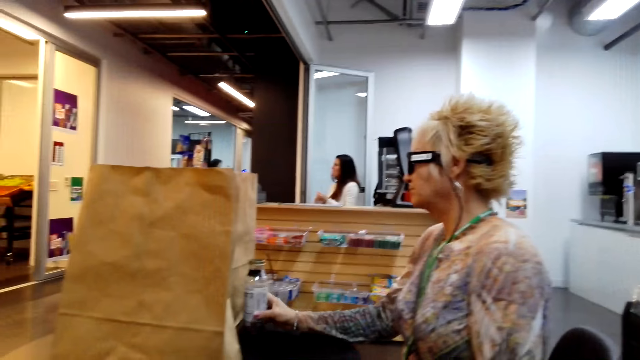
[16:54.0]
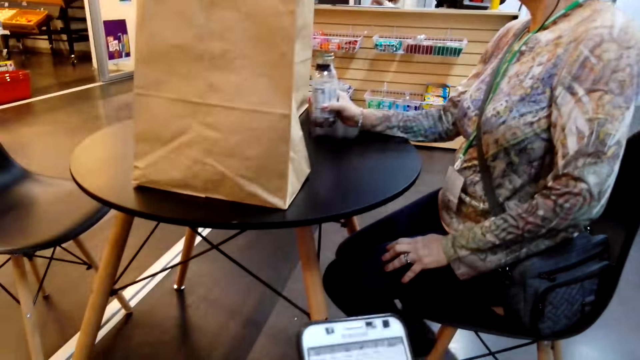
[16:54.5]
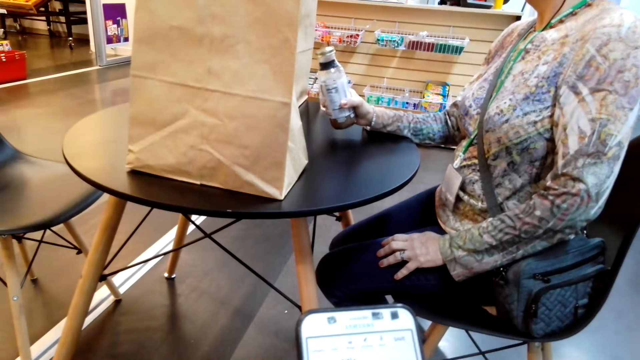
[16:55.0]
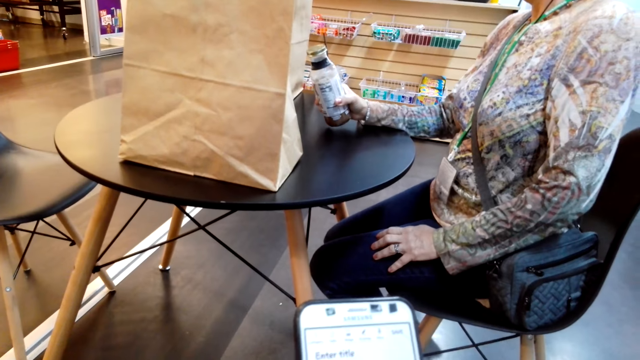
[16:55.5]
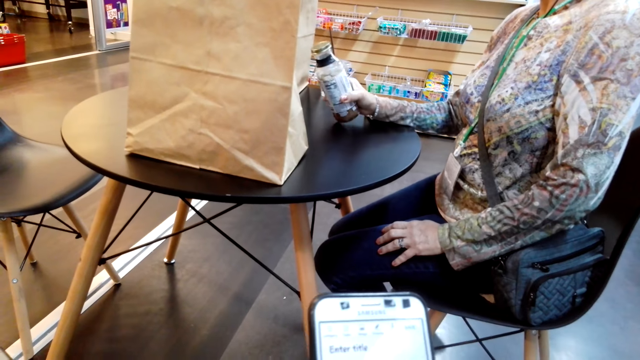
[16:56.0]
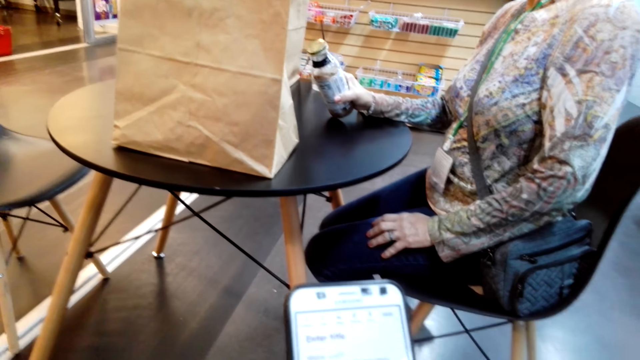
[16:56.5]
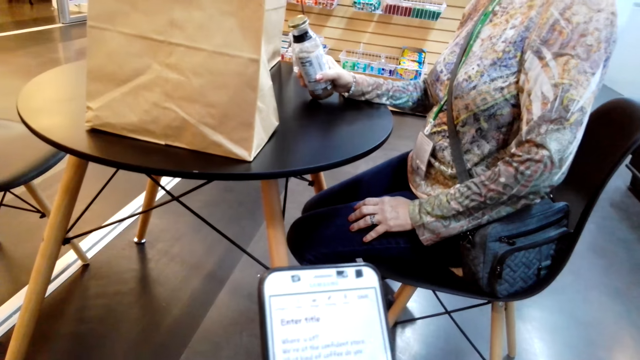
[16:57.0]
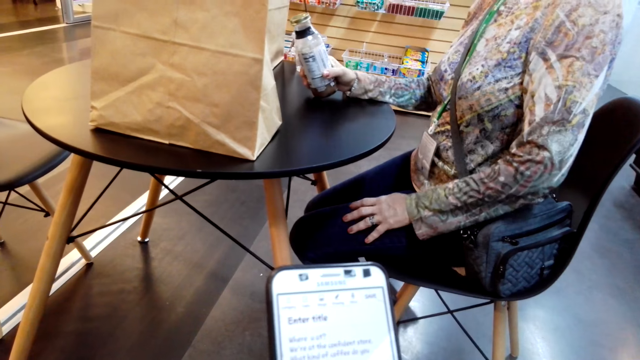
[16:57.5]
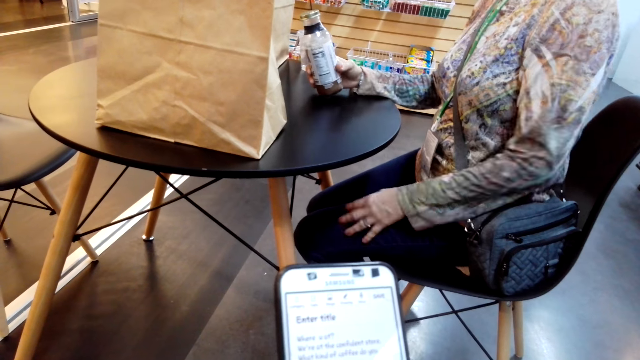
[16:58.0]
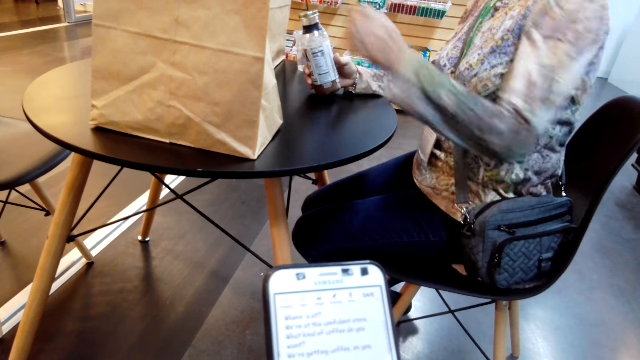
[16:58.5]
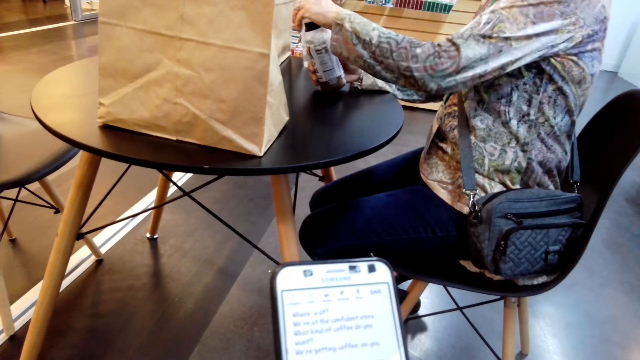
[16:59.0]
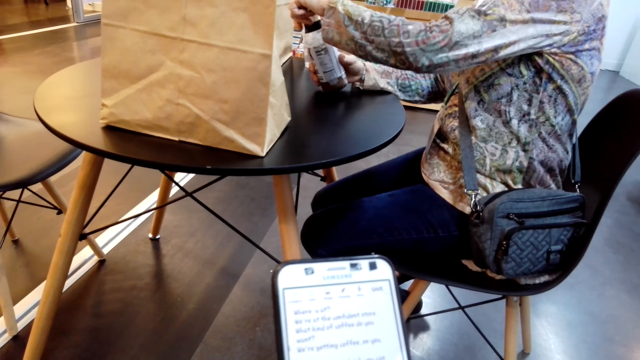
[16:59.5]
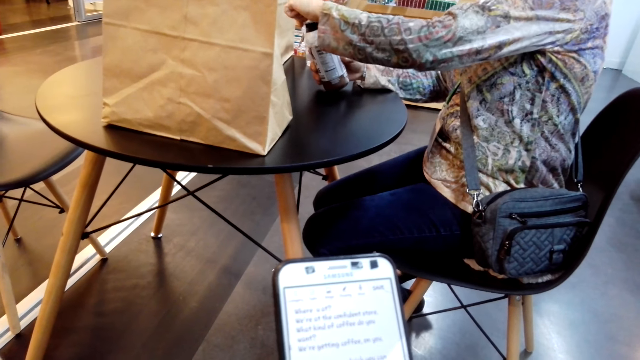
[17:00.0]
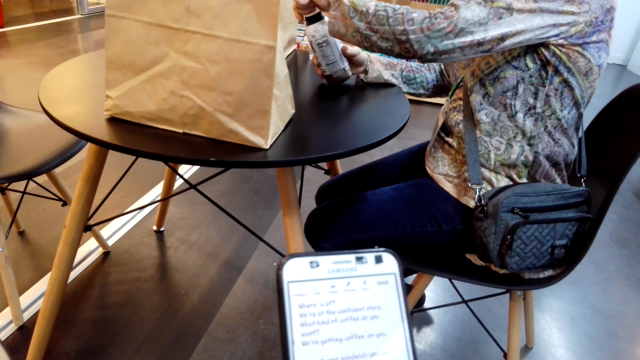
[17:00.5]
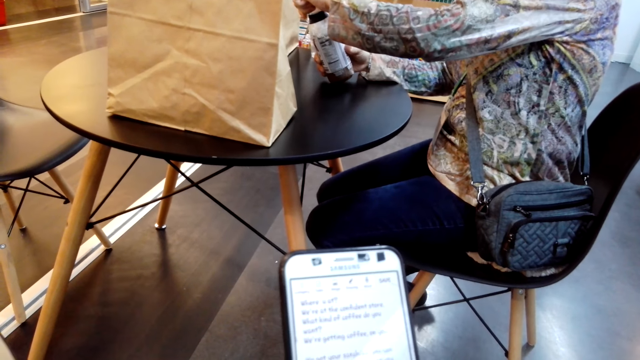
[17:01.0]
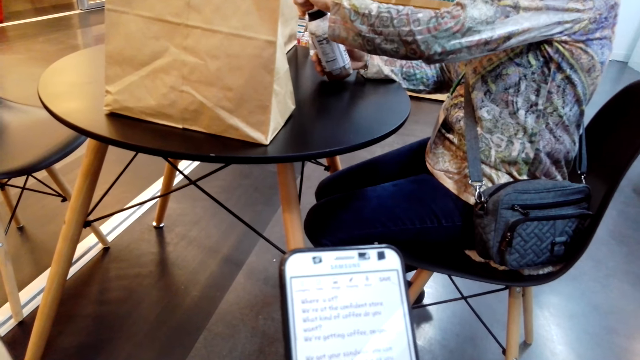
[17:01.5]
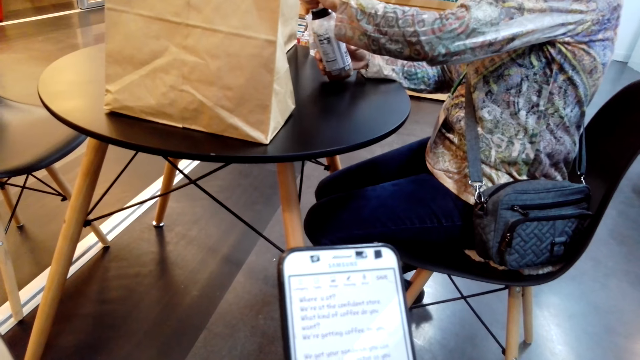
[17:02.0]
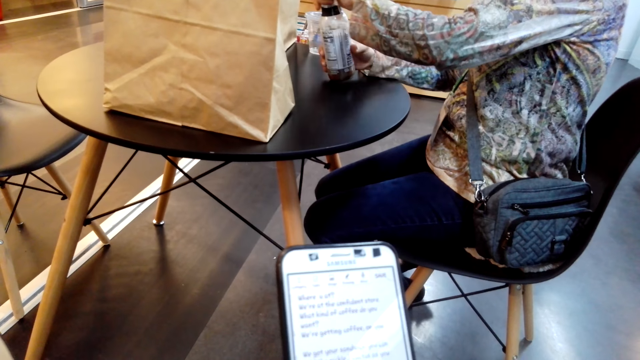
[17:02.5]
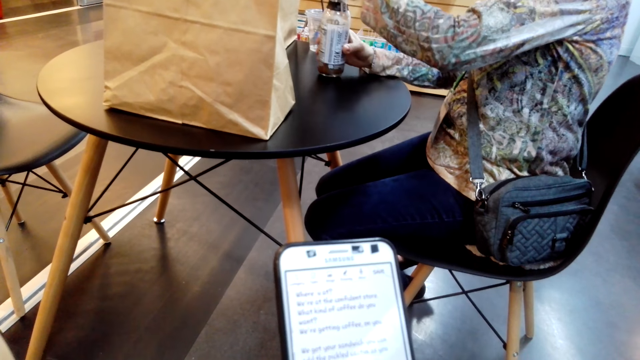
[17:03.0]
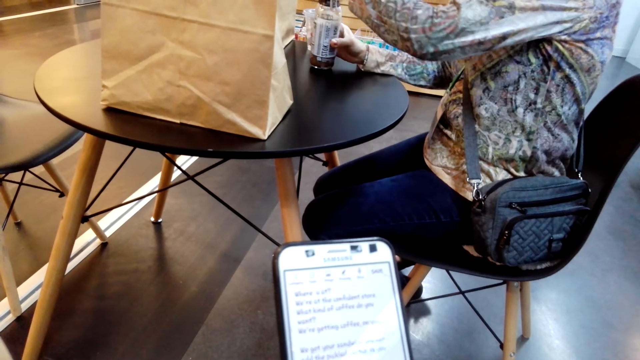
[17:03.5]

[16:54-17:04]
A woman picks up a drink. The woman holds a bottle. The camera wearer uses the phone. The woman uncovers the bottle.

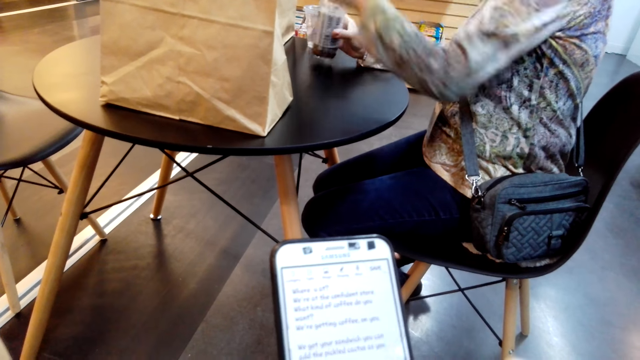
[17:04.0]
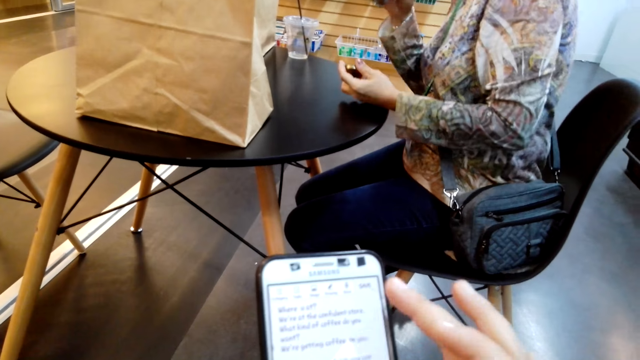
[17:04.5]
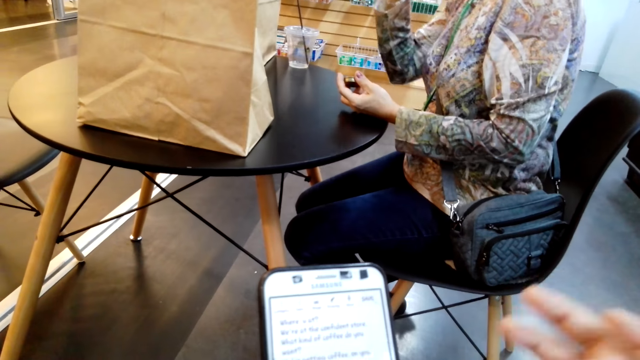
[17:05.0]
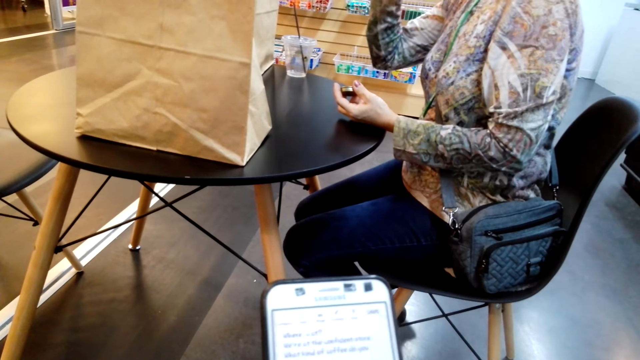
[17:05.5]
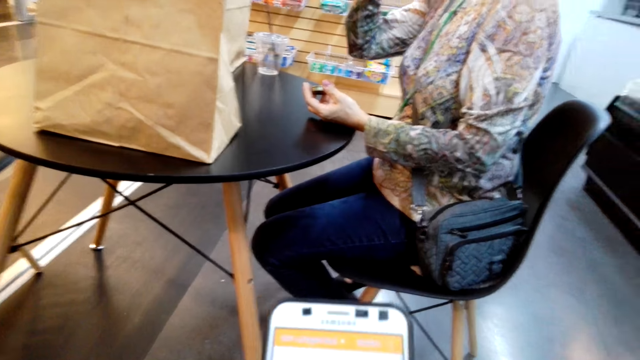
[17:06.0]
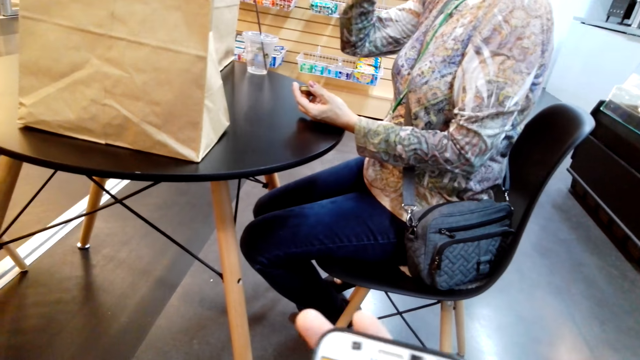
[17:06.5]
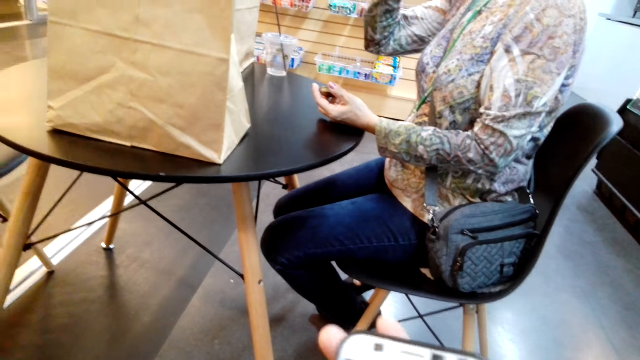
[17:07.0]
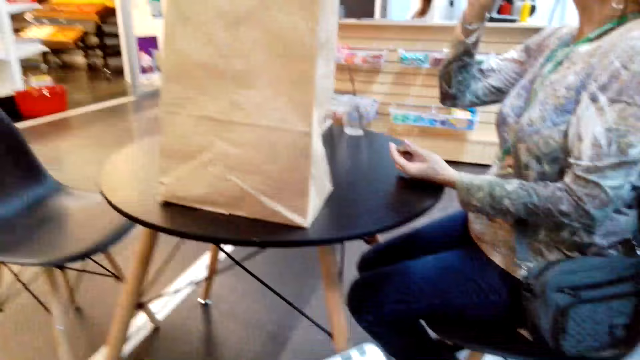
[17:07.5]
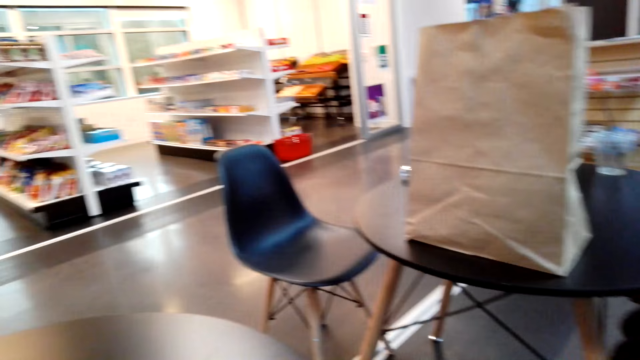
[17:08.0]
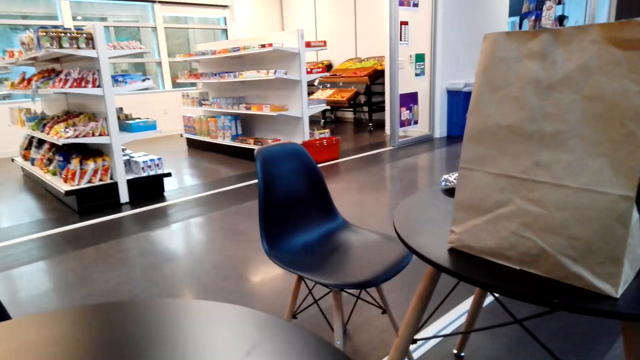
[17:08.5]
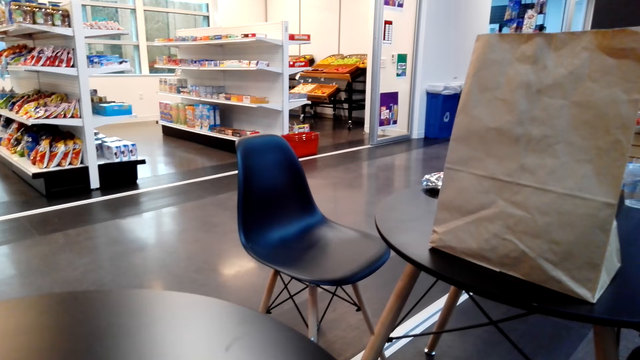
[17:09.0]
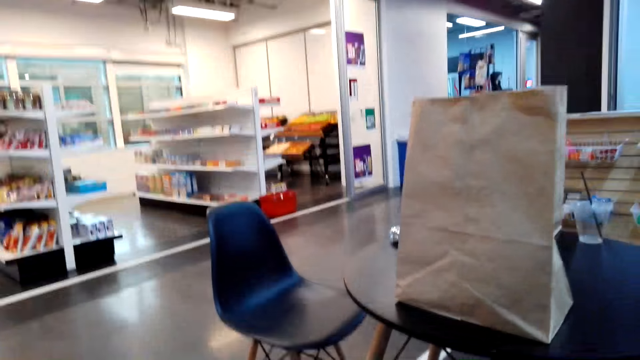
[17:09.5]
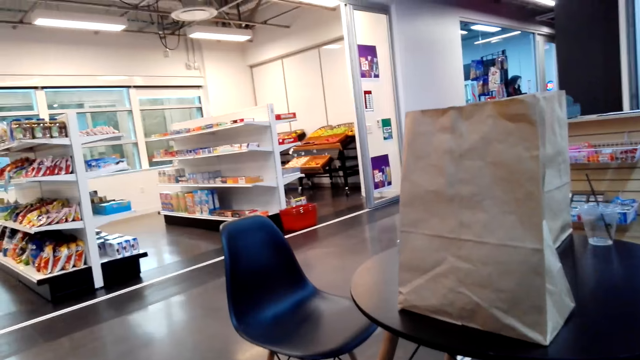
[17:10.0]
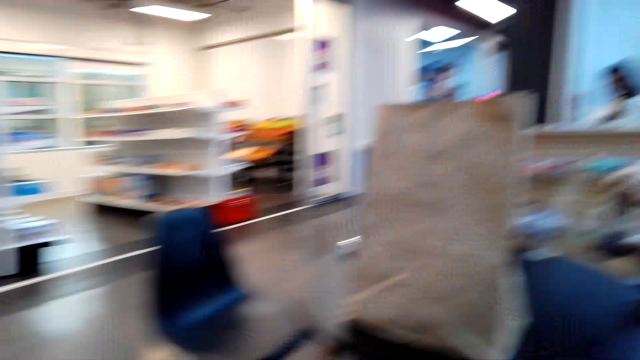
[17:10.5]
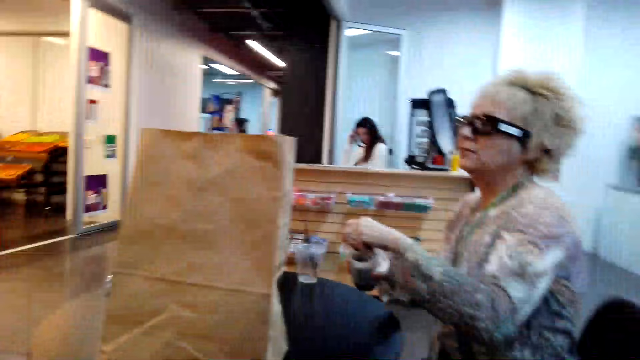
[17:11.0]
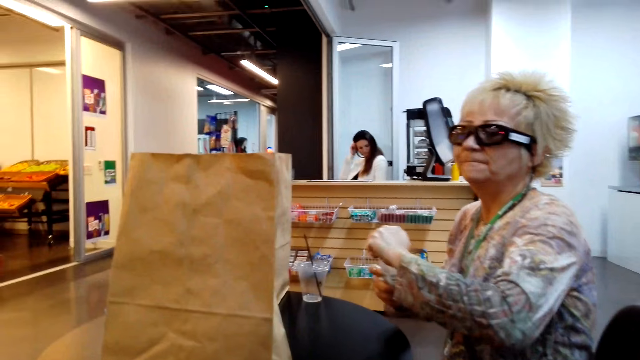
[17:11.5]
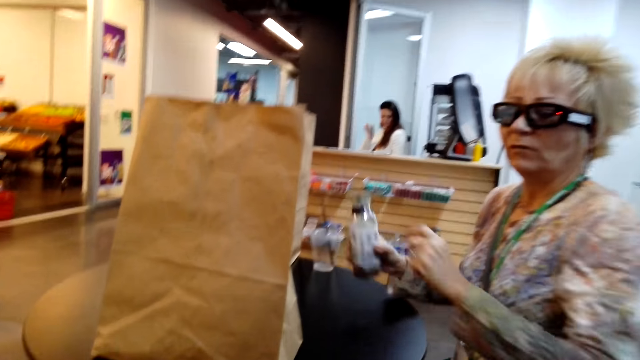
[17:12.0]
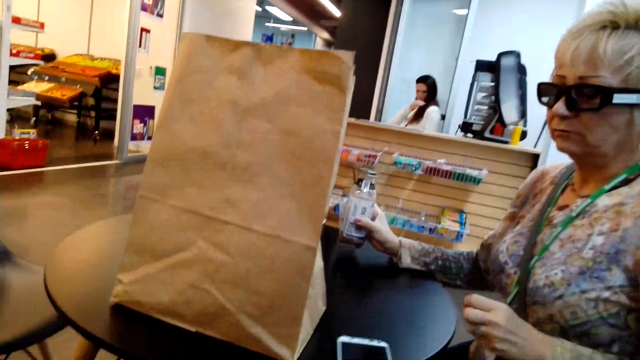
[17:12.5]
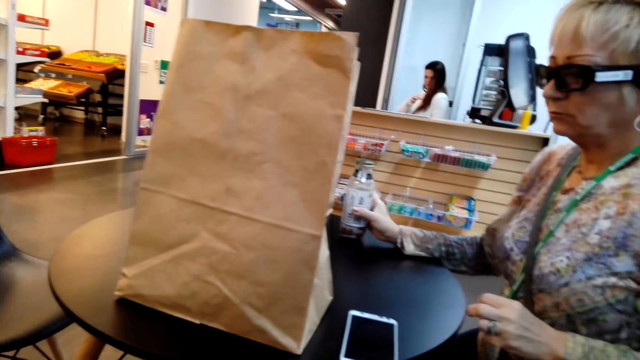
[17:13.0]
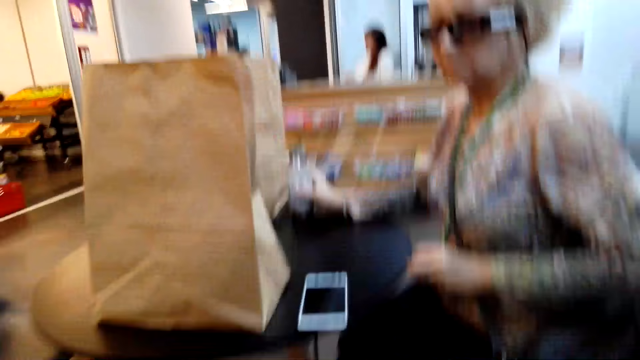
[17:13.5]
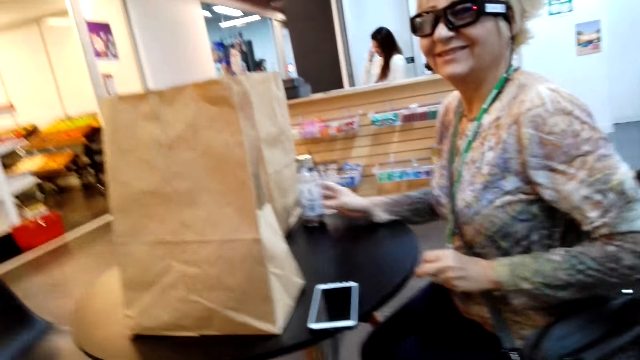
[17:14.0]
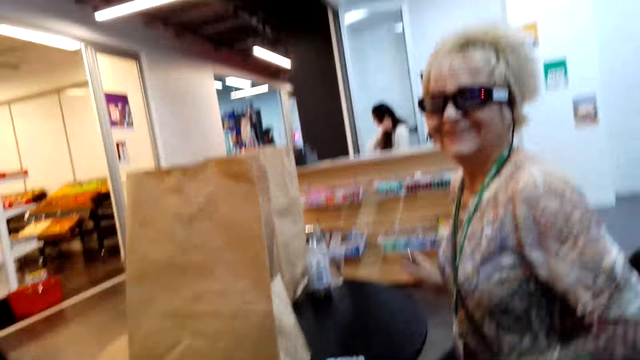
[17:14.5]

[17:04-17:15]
A woman drinks from a bottle. The camera wearer operates her phone. She looks around. The woman closes the bottle. The camera wearer communicates to the woman. The woman puts the bottle down.
